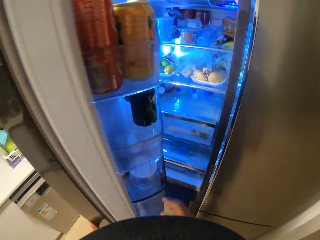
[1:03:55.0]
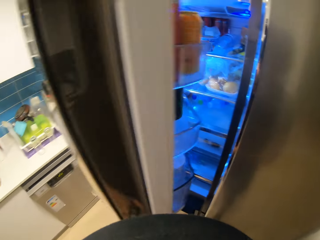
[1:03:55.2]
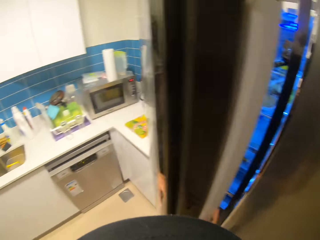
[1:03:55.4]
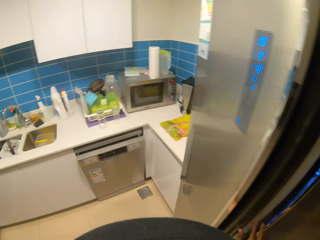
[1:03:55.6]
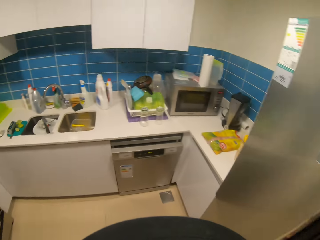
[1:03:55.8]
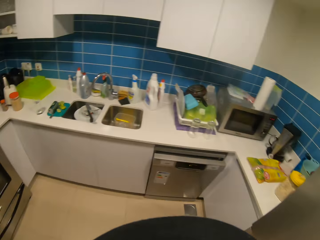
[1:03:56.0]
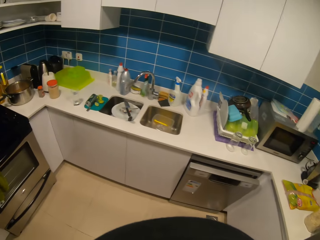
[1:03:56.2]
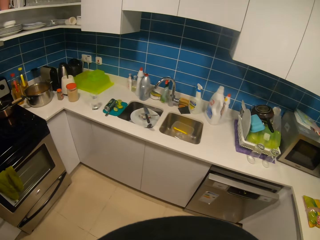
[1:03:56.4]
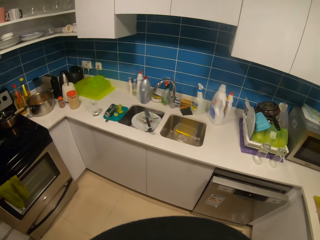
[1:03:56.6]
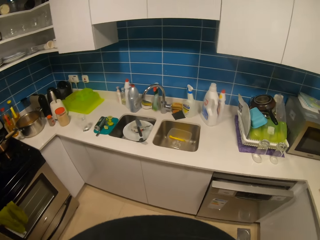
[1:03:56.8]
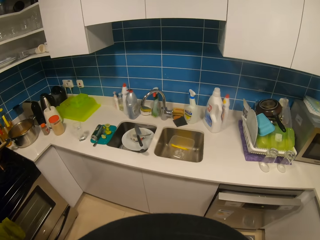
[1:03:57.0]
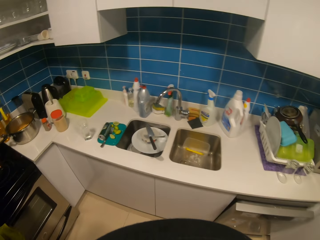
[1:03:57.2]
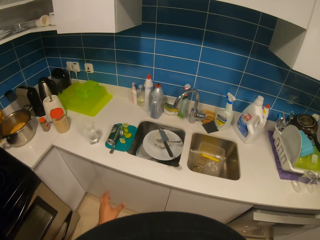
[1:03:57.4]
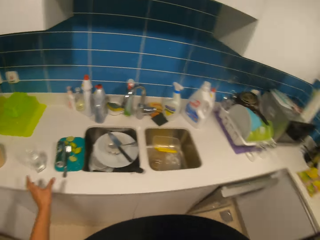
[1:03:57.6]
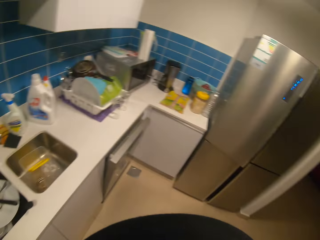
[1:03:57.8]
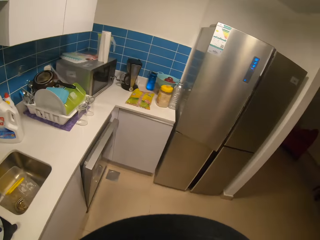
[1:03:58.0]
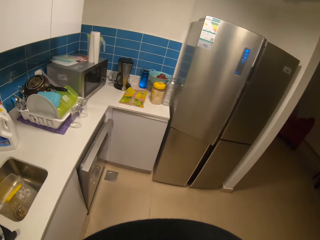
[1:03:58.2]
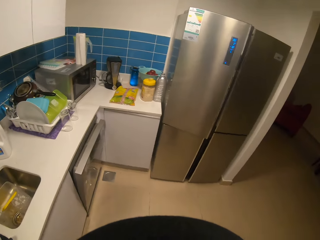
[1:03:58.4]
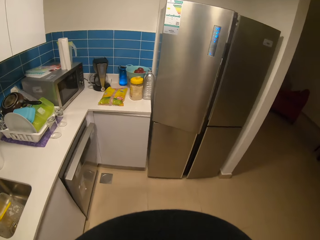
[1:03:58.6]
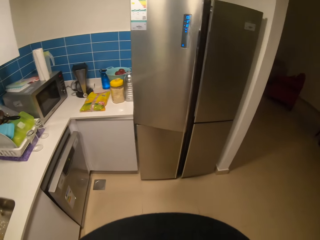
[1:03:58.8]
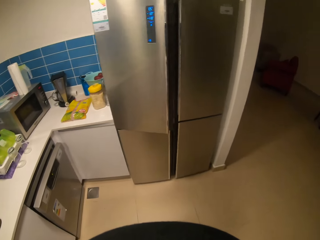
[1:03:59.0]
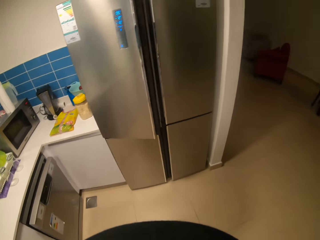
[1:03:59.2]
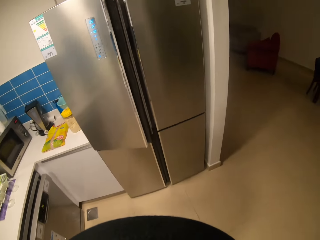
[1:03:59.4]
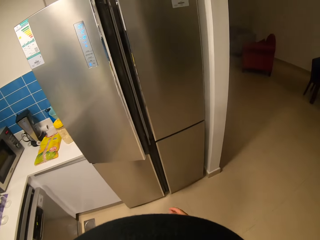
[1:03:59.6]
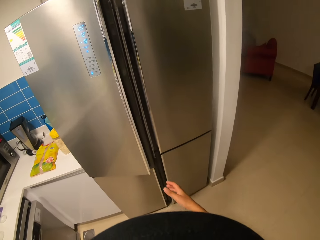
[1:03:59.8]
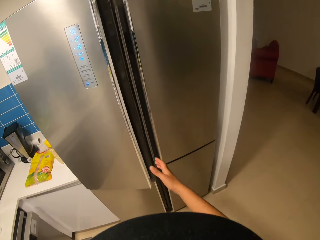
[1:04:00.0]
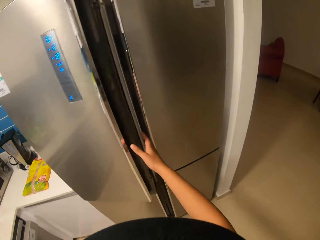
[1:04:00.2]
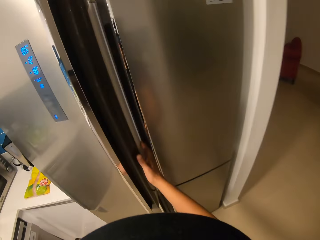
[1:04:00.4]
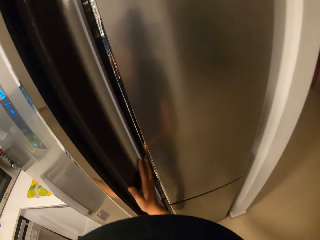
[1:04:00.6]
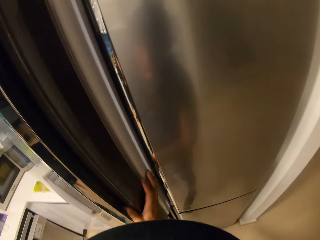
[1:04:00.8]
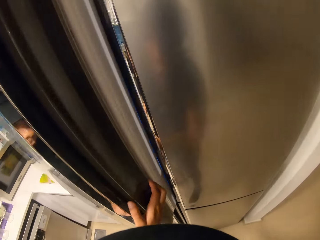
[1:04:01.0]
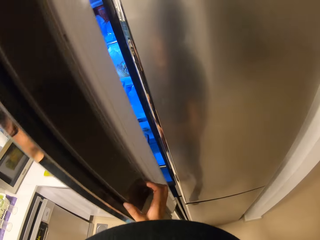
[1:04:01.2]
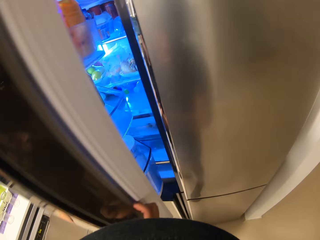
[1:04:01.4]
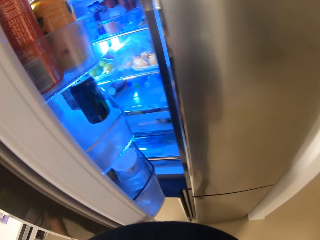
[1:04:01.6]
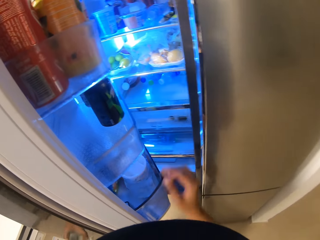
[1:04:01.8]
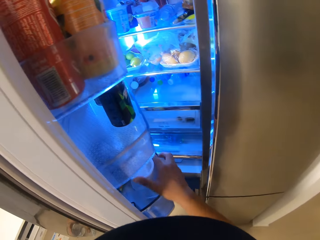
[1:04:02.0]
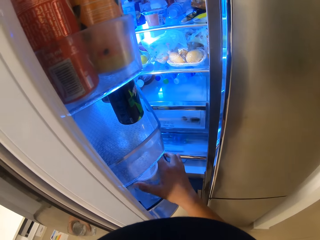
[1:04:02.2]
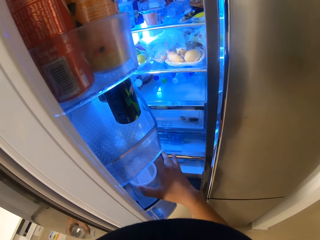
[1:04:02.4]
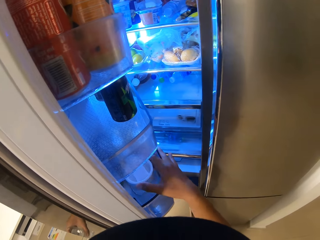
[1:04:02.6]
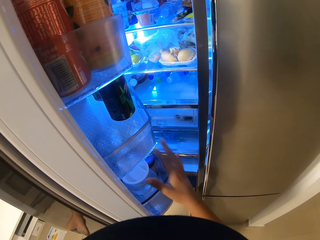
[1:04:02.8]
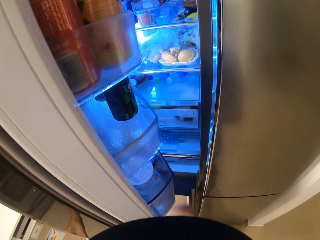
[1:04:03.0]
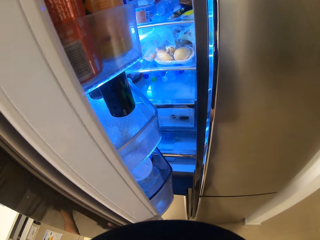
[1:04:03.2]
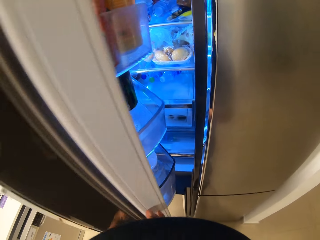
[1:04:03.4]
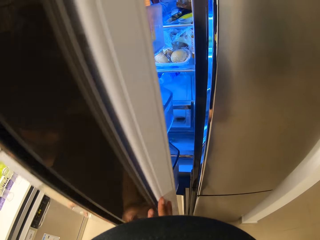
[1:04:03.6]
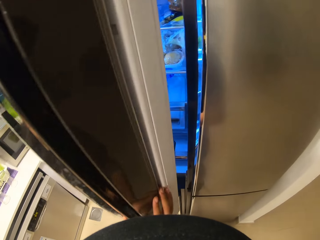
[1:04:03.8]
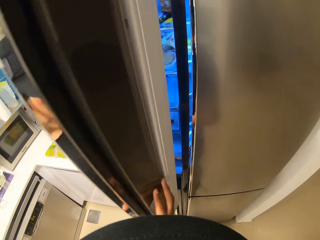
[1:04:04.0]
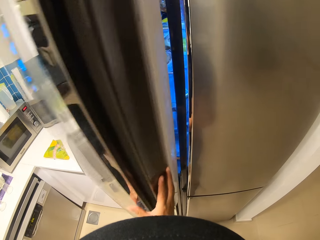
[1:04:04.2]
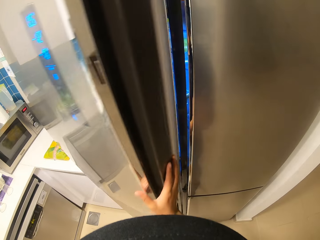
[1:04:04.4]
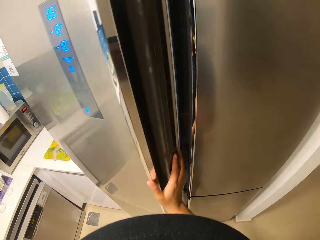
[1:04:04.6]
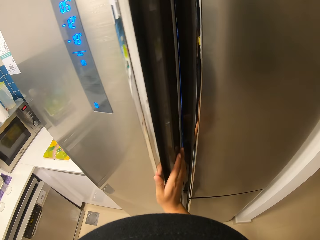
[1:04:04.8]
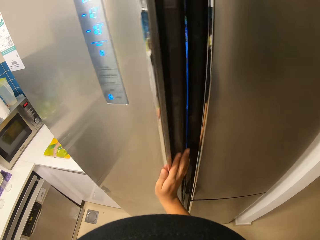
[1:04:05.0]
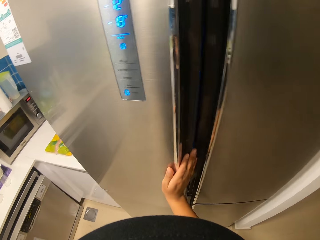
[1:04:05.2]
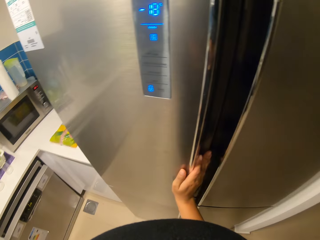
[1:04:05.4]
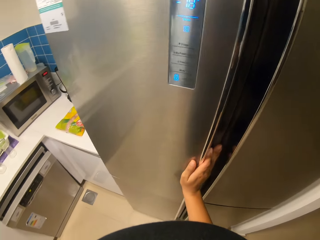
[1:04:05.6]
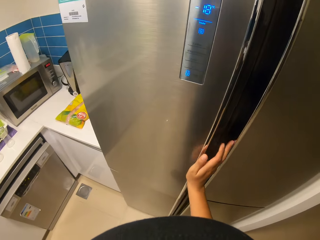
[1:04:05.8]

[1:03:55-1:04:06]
The camera wearer closes the fridge door. They look around the kitchen. They walk in the kitchen. They move towards the countertop. They turn to the right. They pick the glass of water with the left hand. They open the fridge door with the right hand. They adjust the jug in the fridge shelf with the right hand. They close the fridge door with the right hand.

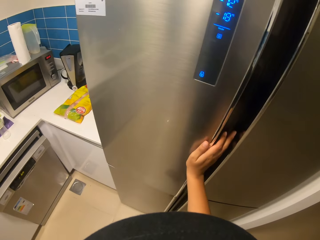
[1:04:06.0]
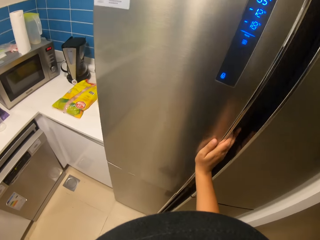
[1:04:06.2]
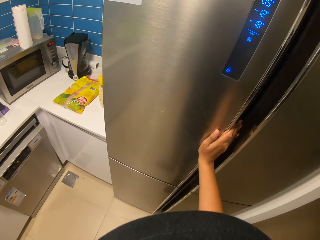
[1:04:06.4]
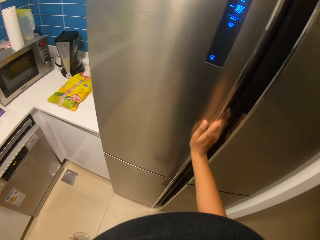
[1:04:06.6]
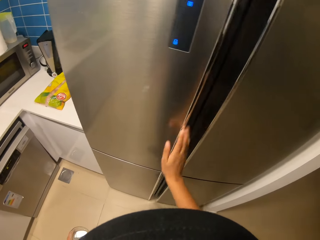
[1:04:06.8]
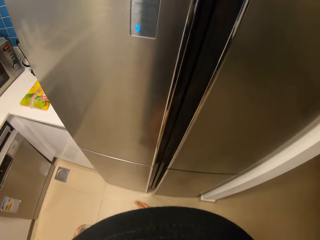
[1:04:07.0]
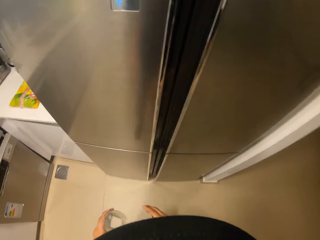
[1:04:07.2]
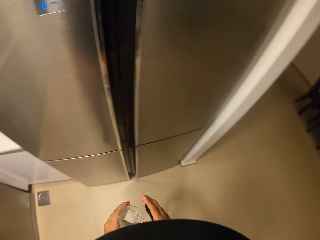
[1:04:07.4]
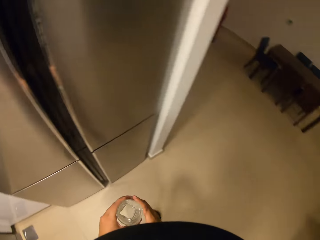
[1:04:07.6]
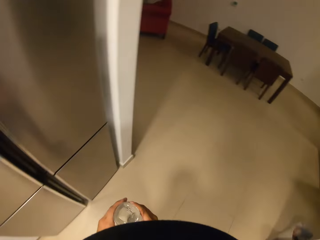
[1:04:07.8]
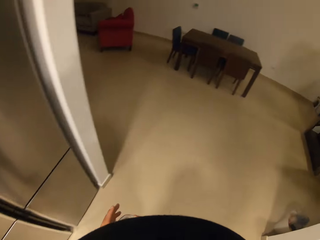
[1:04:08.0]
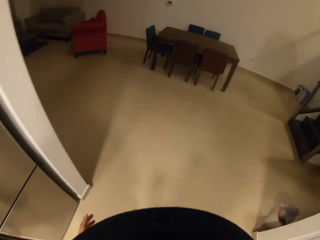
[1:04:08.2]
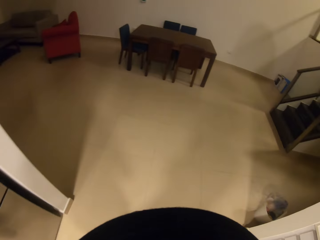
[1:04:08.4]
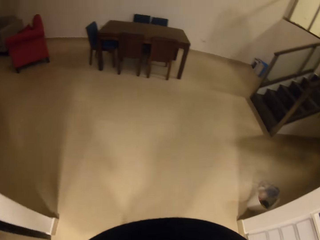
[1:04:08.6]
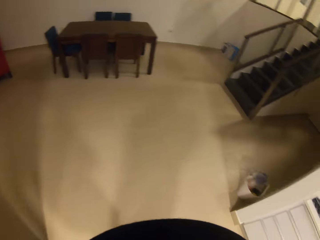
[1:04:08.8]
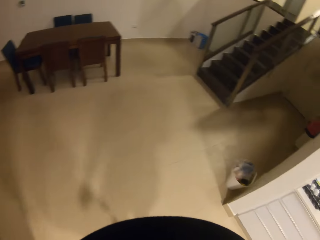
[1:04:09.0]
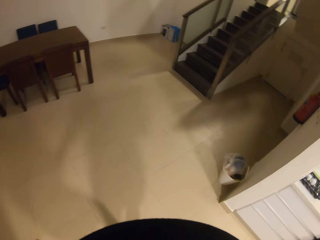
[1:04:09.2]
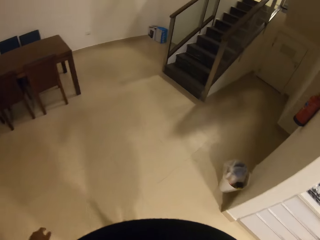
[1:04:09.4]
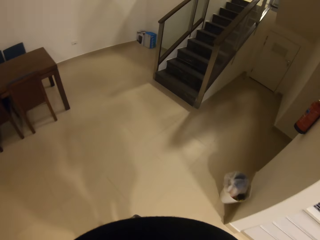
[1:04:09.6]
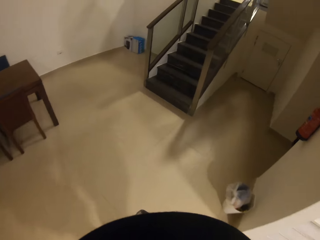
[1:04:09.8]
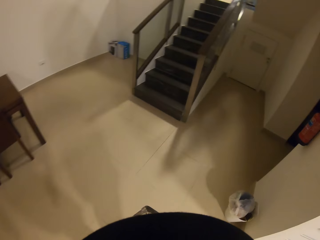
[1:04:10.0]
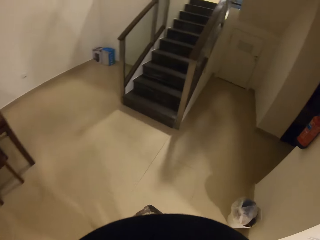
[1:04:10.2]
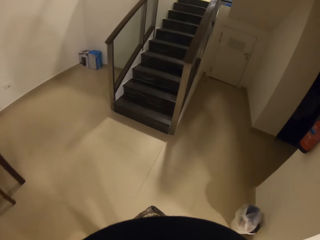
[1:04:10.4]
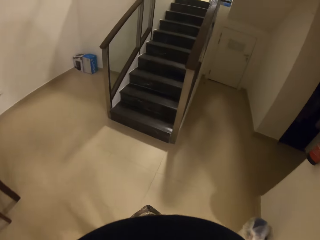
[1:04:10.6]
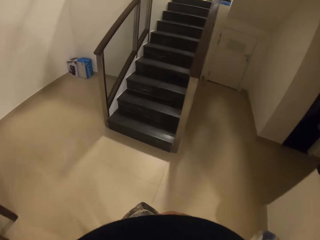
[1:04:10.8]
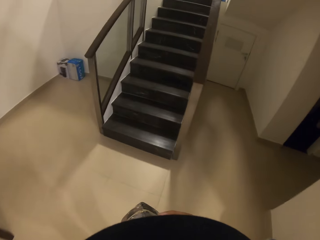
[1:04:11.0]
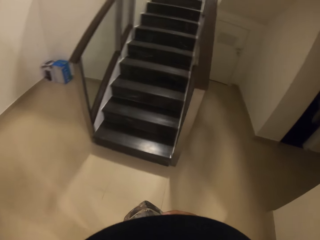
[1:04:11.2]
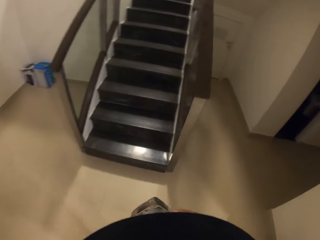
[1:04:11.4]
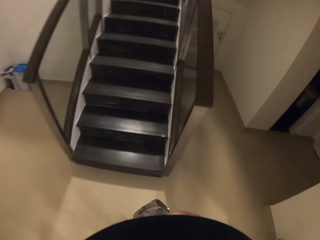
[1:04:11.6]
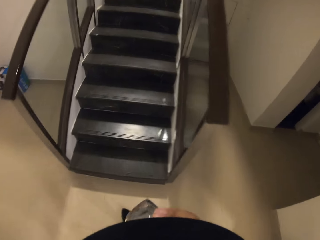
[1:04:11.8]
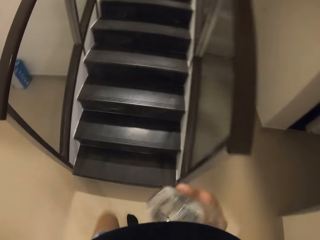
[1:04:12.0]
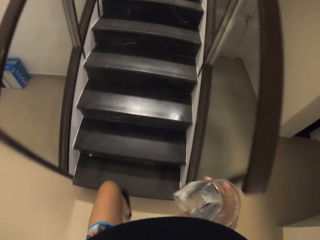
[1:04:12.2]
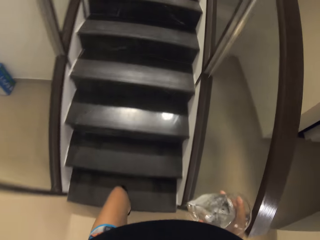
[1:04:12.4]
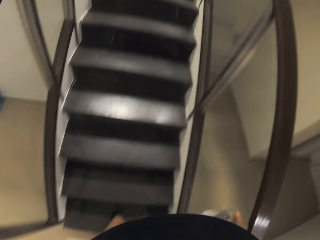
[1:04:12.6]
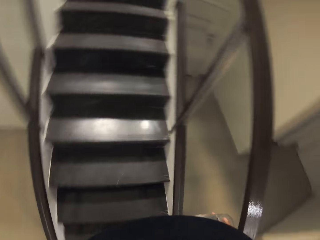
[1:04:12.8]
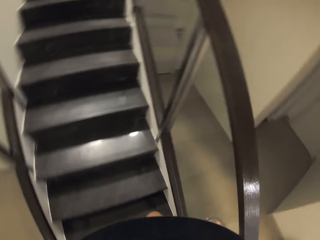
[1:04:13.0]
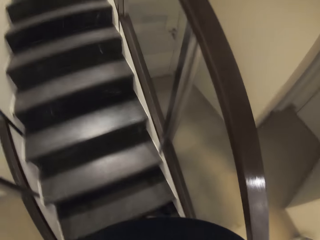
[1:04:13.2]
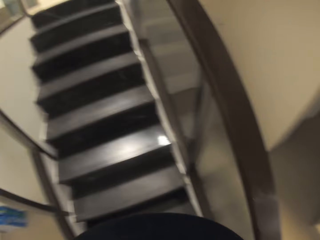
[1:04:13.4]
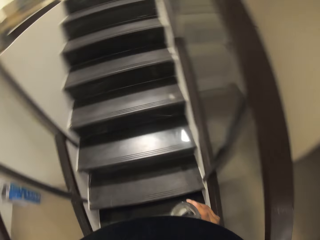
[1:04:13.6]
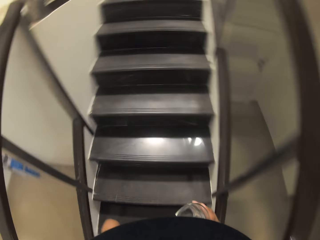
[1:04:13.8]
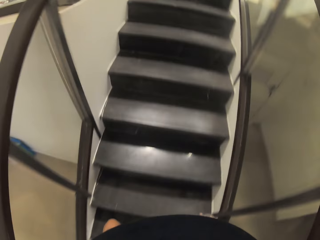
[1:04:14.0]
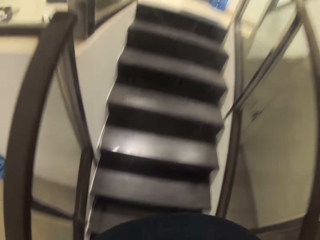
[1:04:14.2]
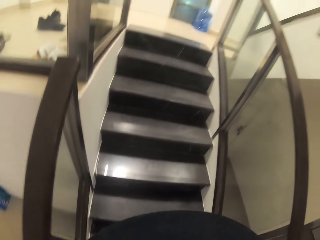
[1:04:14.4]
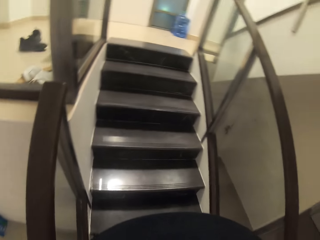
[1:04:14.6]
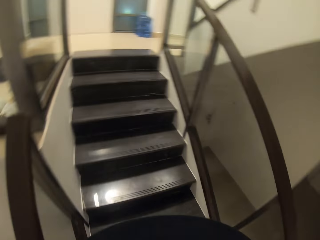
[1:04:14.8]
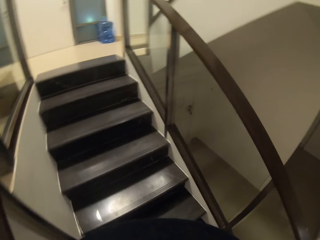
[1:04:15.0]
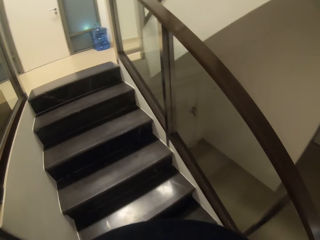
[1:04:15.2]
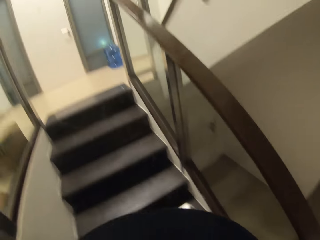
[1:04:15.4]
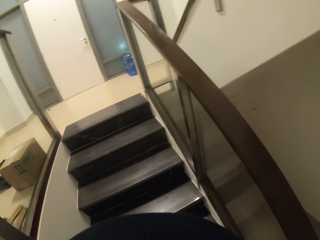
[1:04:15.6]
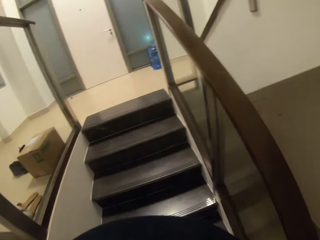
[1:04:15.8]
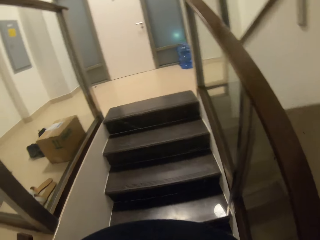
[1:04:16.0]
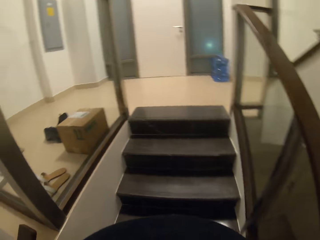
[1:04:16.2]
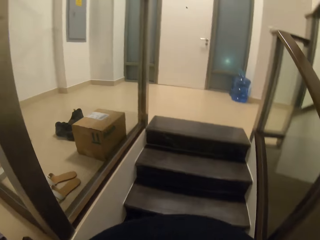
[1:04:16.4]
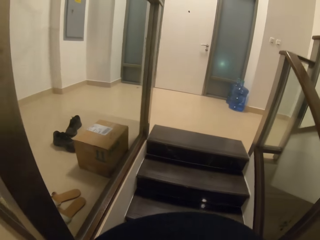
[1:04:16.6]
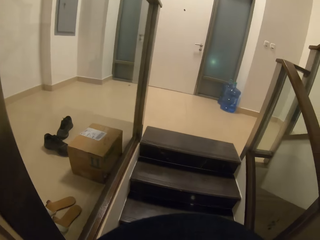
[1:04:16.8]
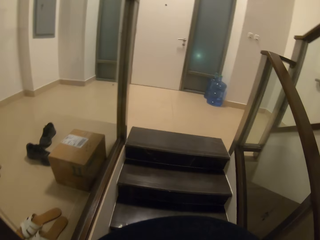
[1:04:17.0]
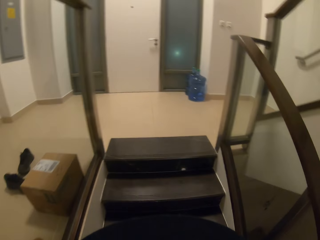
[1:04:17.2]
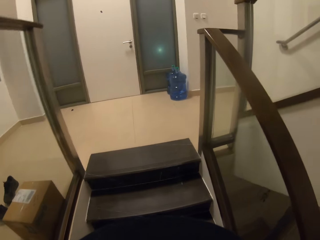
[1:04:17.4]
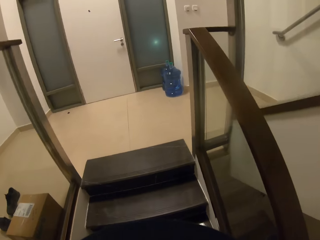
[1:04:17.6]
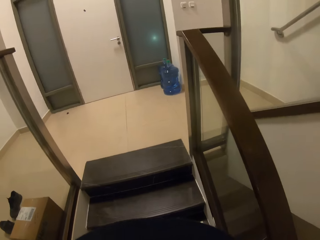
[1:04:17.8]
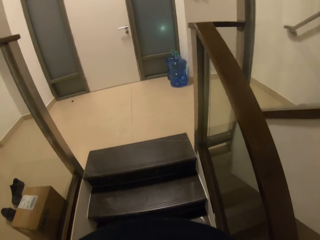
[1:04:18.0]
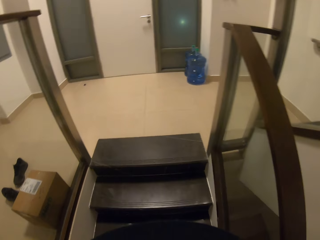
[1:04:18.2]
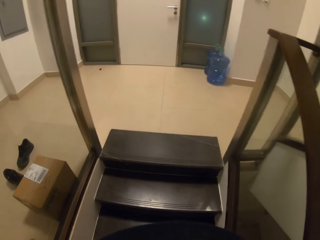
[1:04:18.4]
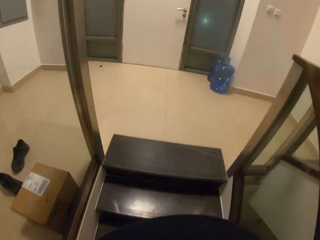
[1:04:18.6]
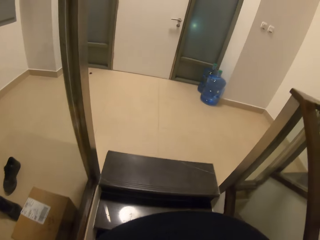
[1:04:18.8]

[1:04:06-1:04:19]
The camera wearer moves the glass of water to the right hand. She holds the glass with her right hand. She drinks the water from the glass. She turns around the room. She walks forward in the house. She drinks from the glass. She walks upstairs.
